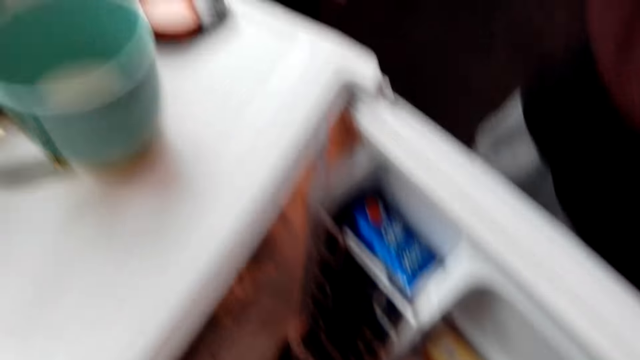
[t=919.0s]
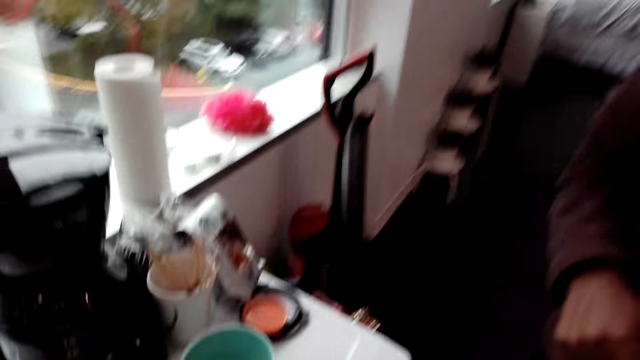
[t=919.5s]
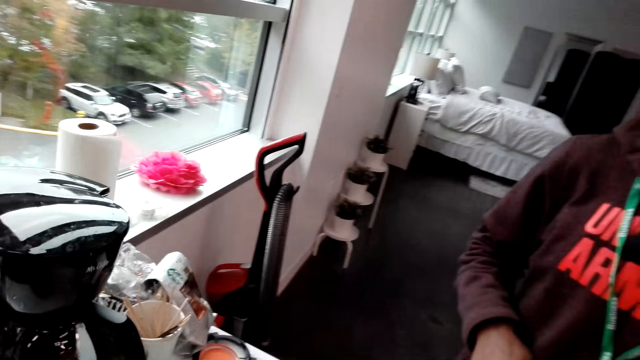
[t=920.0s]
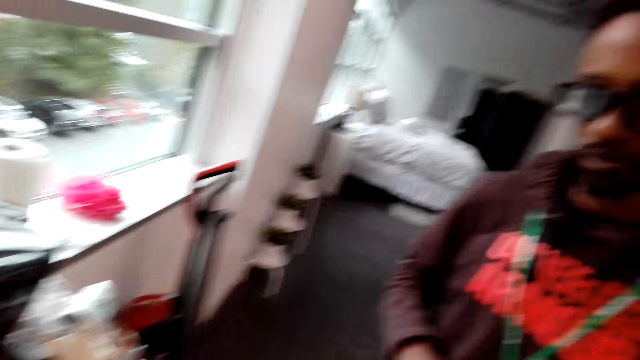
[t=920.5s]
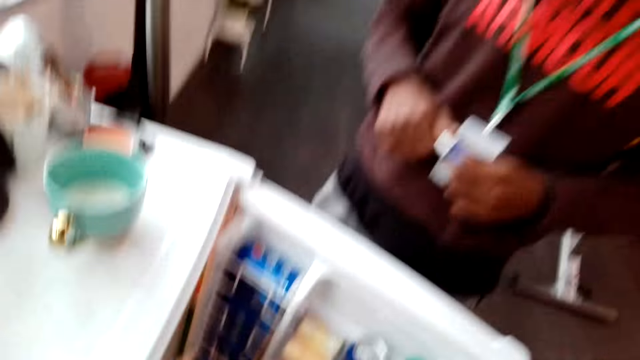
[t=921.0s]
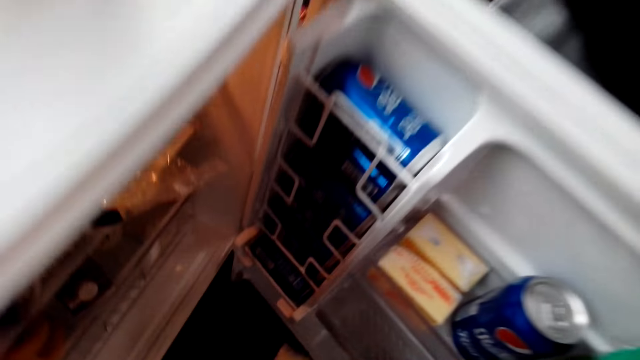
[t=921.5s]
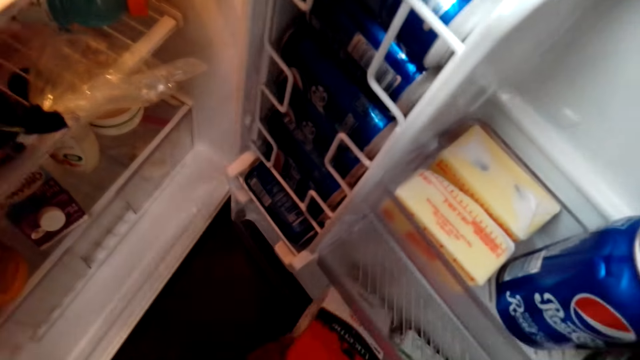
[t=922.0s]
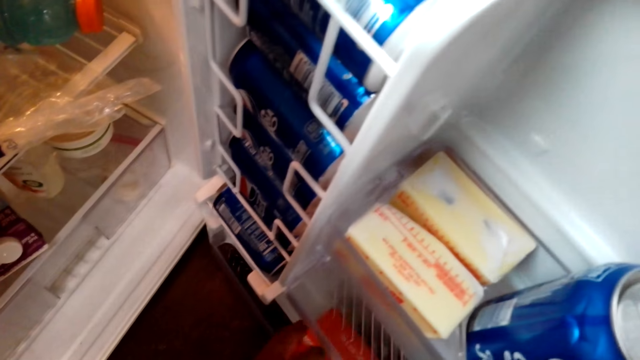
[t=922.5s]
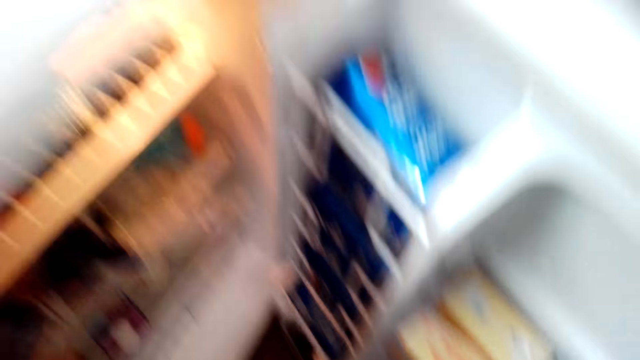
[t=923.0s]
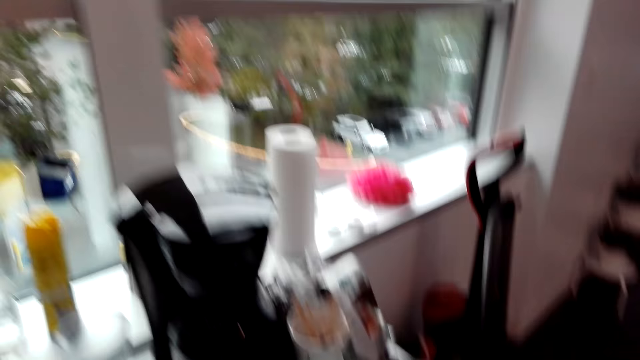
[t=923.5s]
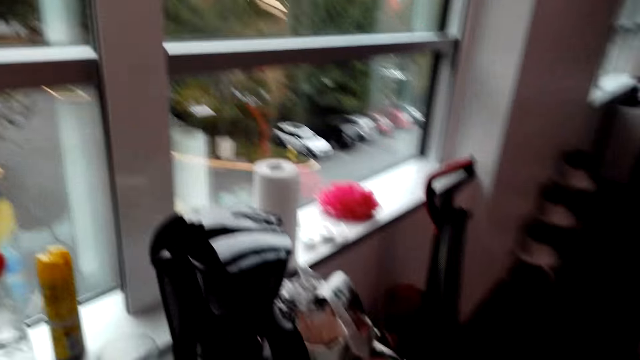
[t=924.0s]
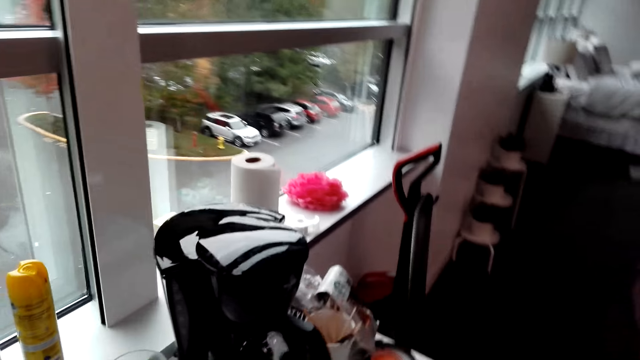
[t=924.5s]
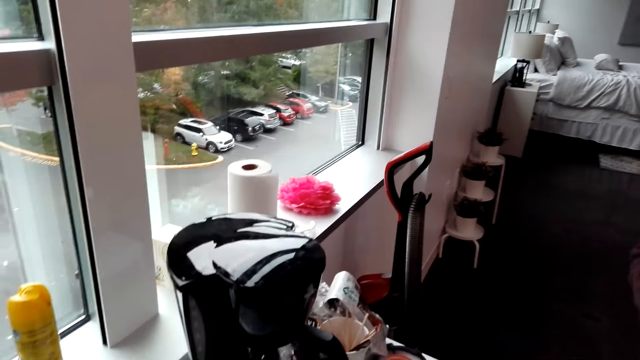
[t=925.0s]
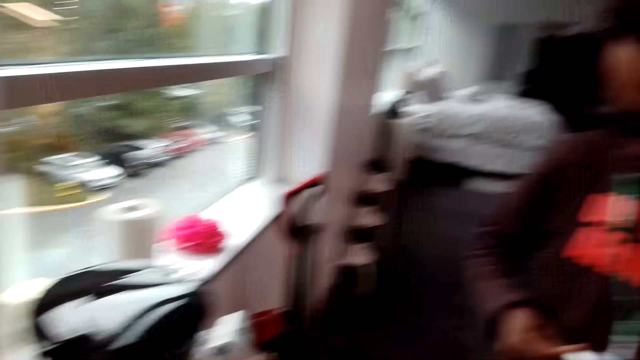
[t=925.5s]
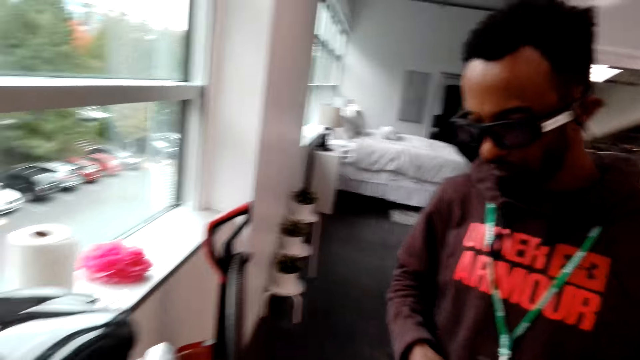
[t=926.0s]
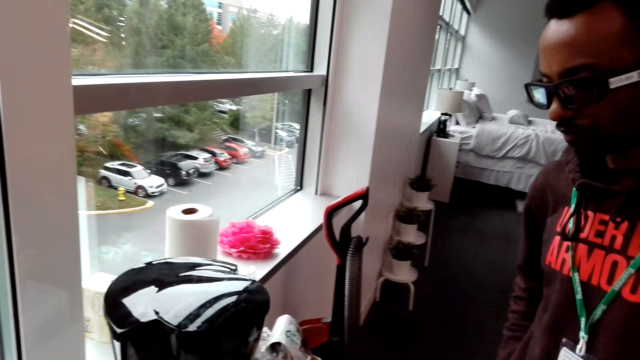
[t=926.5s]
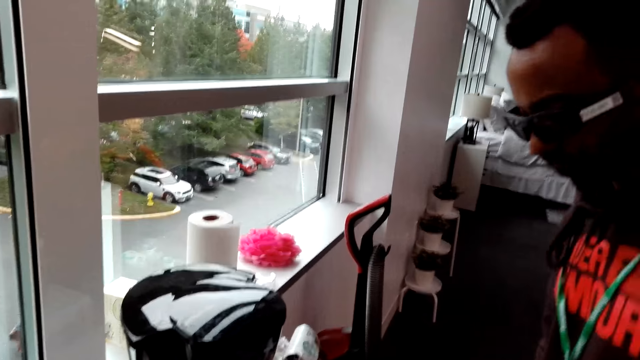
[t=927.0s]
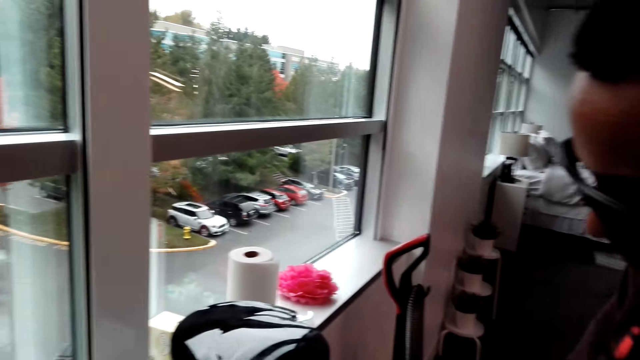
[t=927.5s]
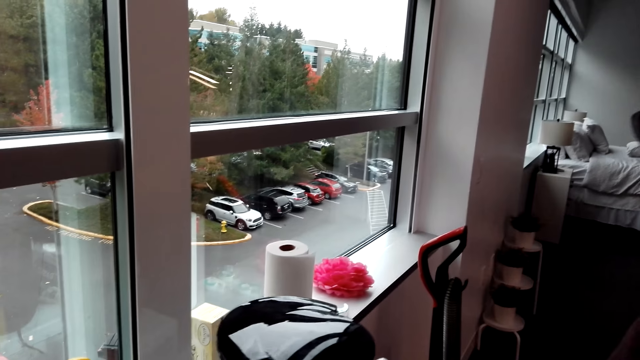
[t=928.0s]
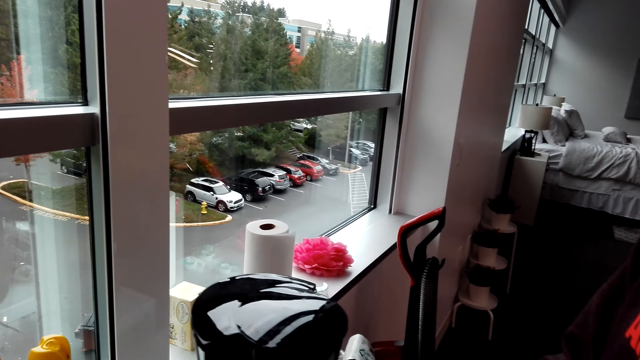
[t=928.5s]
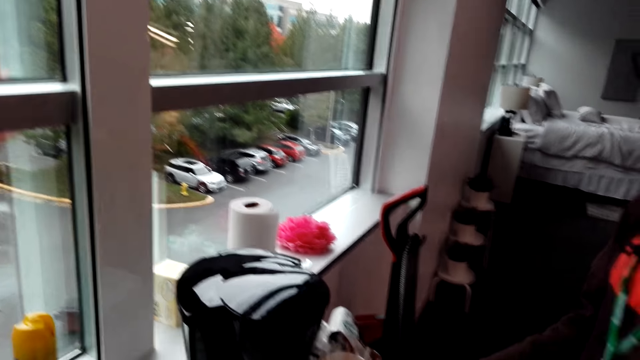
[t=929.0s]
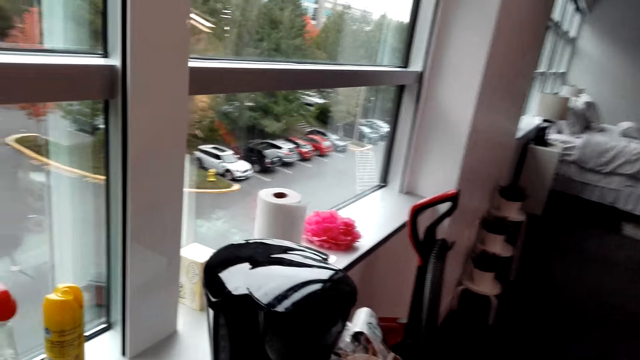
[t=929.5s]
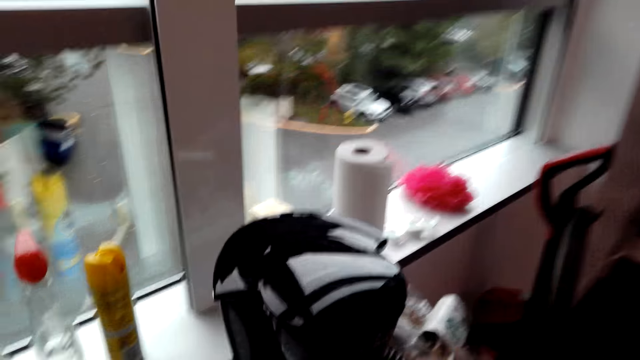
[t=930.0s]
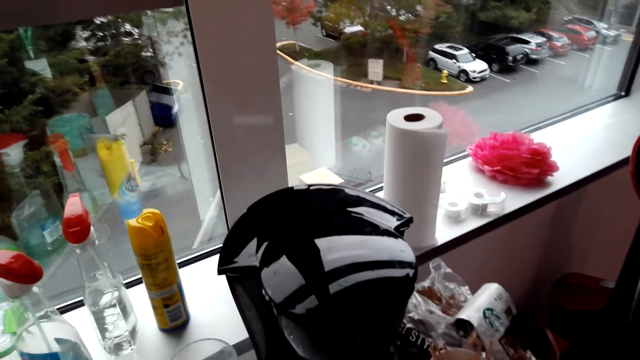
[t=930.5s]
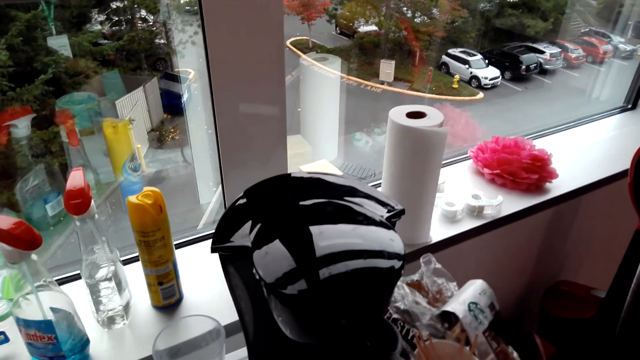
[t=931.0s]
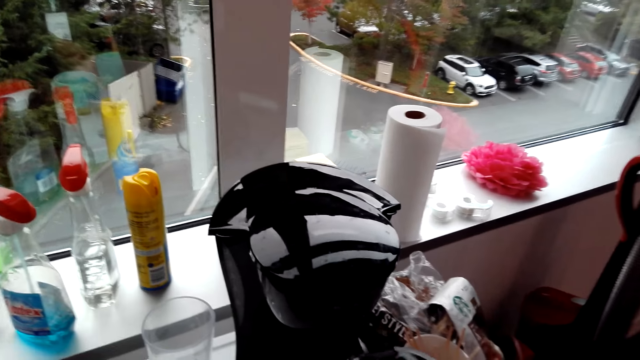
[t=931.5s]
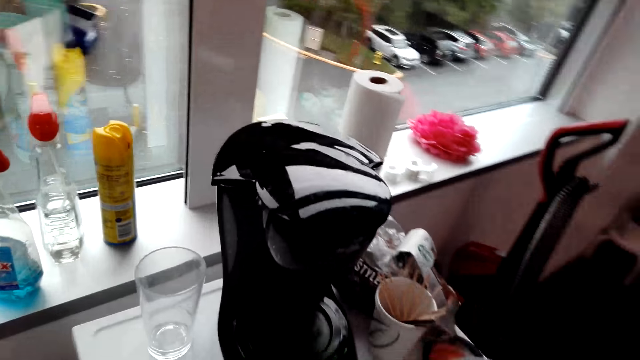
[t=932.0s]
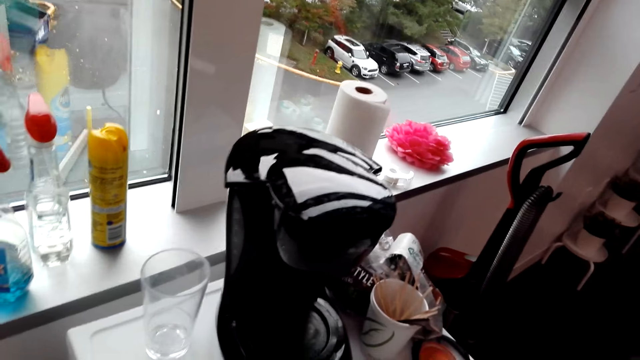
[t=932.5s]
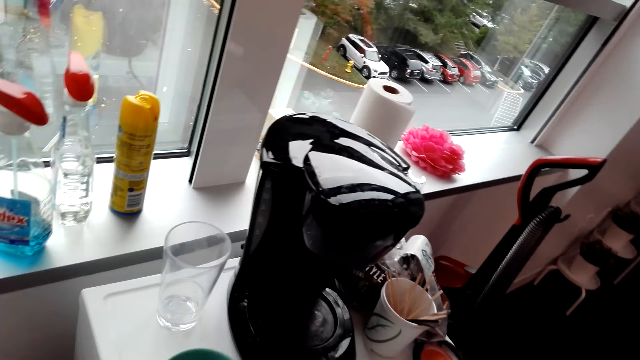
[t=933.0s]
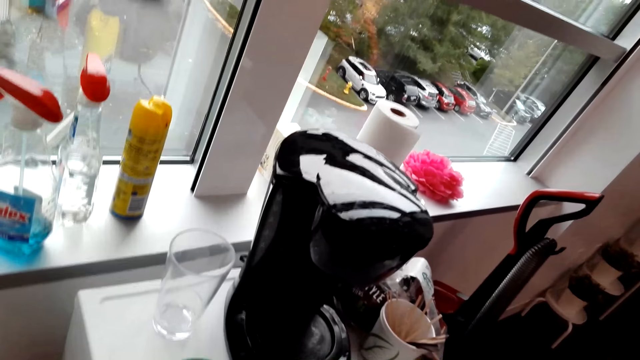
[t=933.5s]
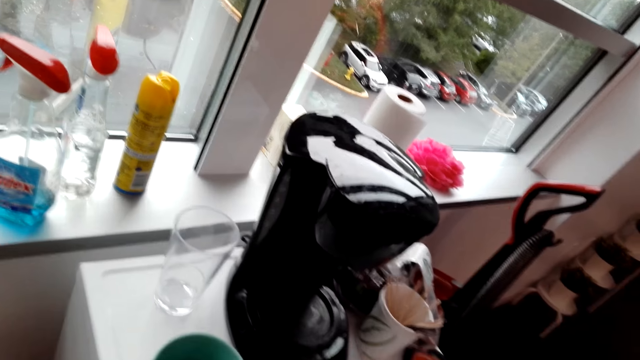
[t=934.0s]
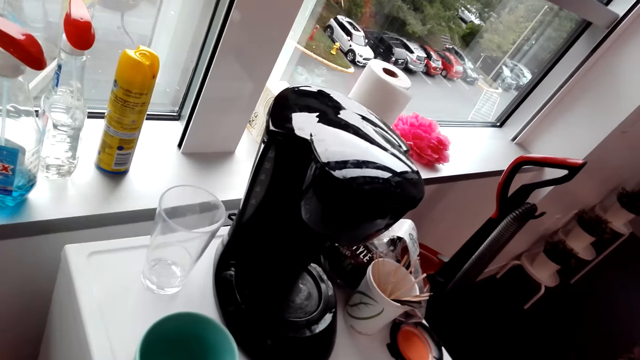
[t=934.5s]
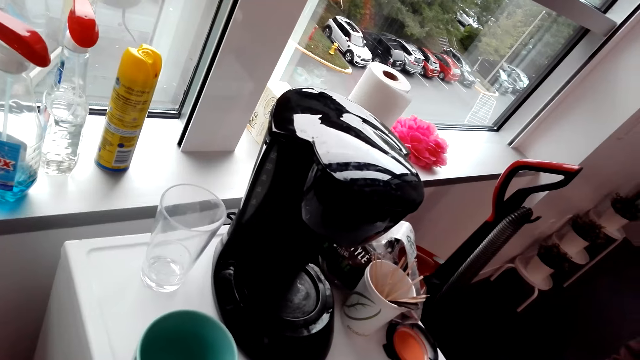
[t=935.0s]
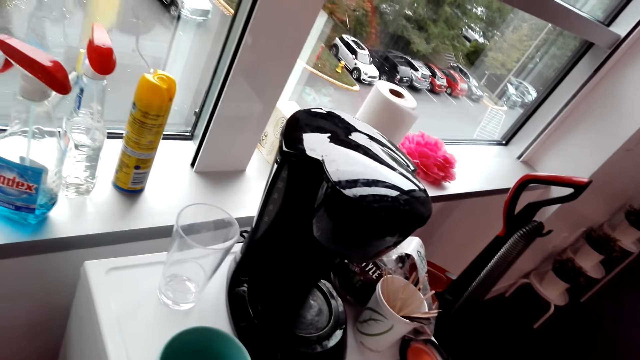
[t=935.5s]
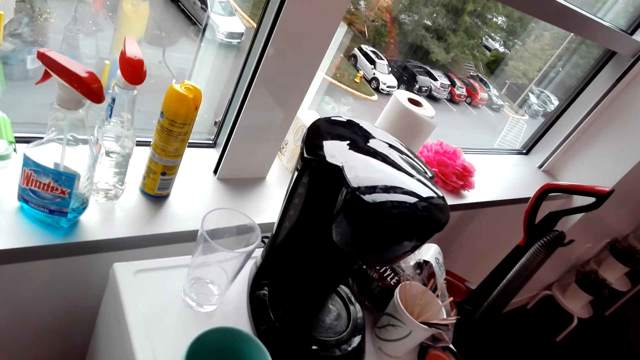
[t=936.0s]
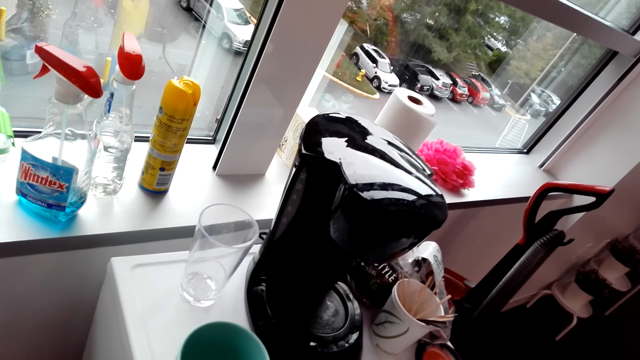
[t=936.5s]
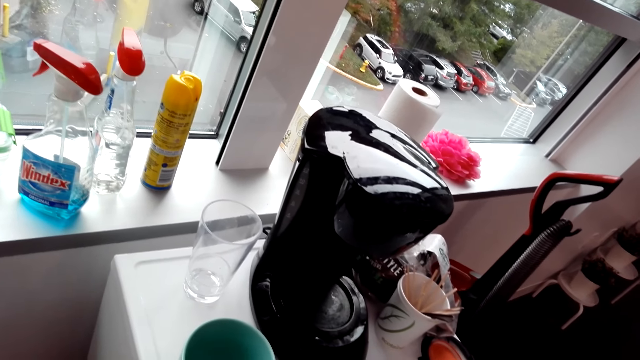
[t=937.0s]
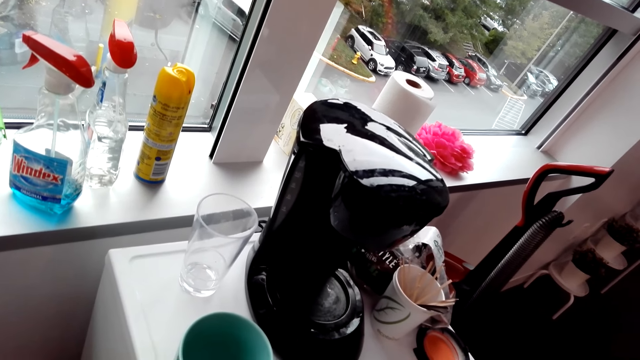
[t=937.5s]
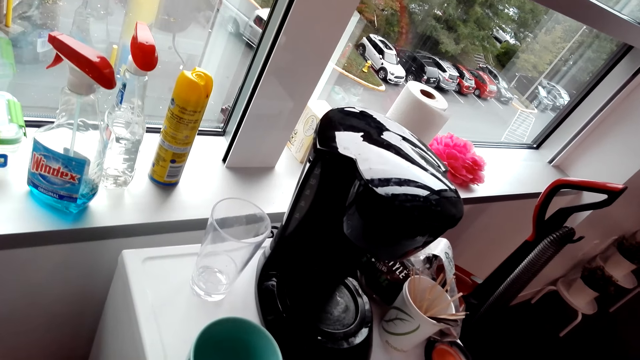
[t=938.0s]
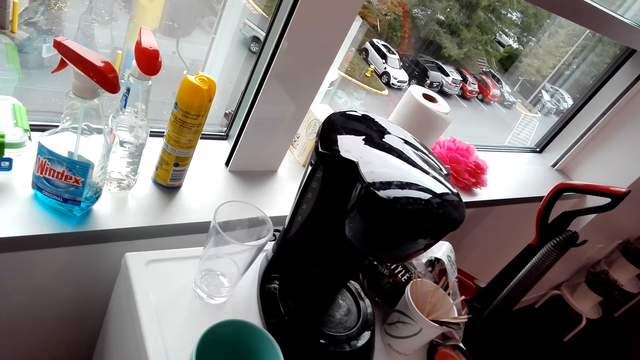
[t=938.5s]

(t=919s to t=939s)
A man holds something. The camera wearer looks around. They put the packet of milk in the fridge. They pick something from the fridge. They look around. They do something. The man does something. The camera wearer does something. They pick the coffee jug. They pour water in the cup.
